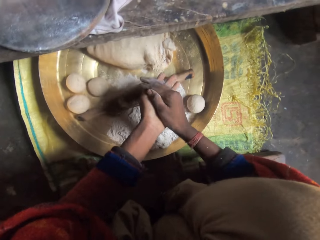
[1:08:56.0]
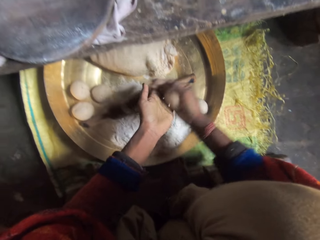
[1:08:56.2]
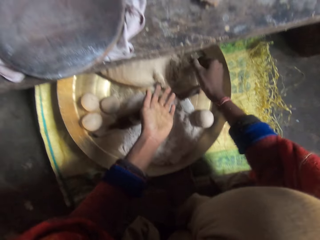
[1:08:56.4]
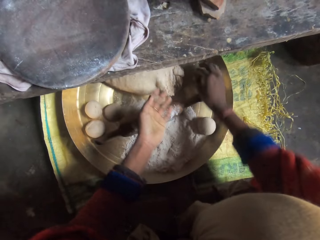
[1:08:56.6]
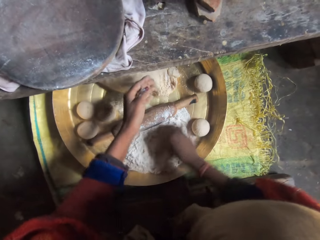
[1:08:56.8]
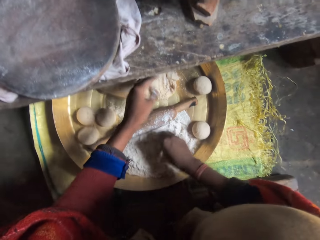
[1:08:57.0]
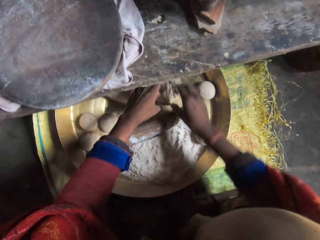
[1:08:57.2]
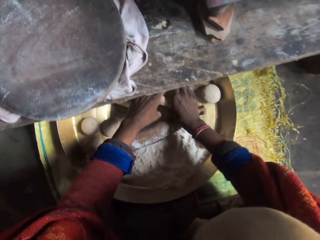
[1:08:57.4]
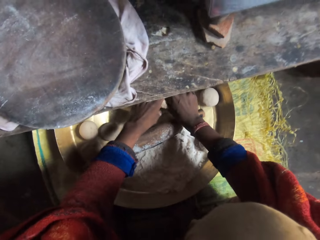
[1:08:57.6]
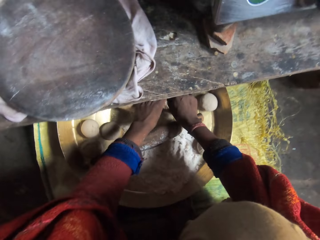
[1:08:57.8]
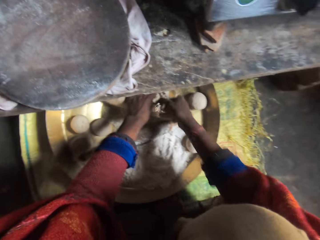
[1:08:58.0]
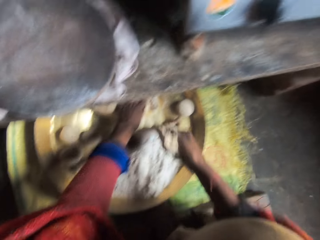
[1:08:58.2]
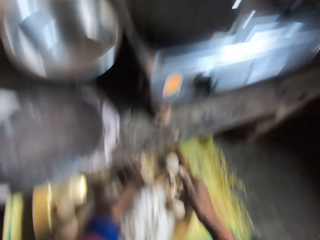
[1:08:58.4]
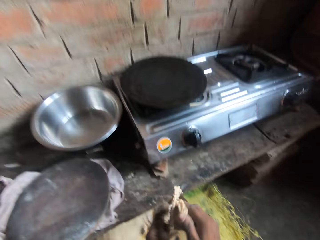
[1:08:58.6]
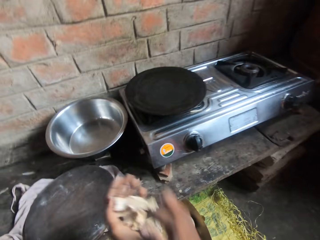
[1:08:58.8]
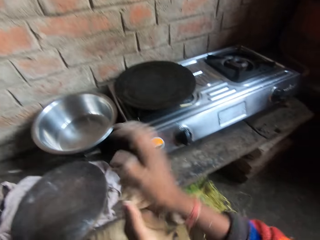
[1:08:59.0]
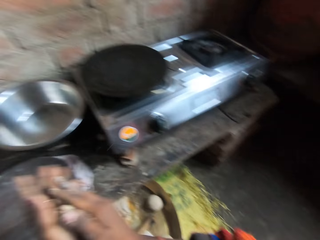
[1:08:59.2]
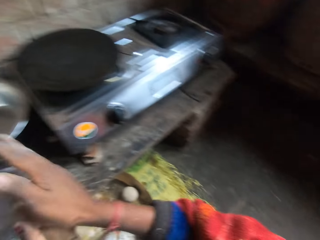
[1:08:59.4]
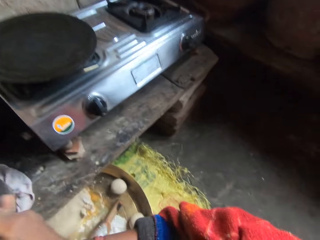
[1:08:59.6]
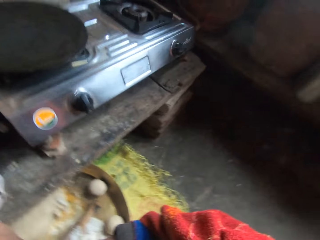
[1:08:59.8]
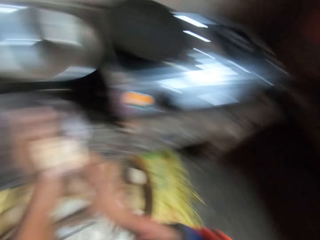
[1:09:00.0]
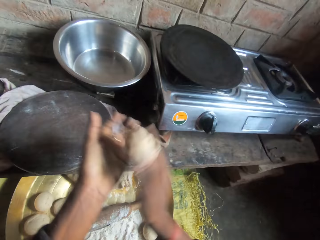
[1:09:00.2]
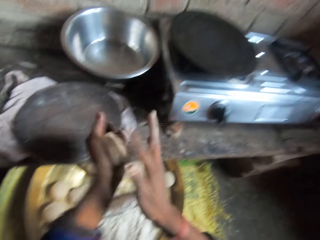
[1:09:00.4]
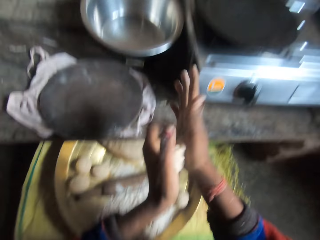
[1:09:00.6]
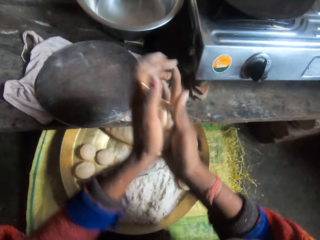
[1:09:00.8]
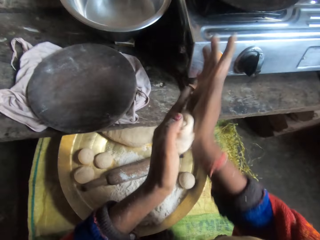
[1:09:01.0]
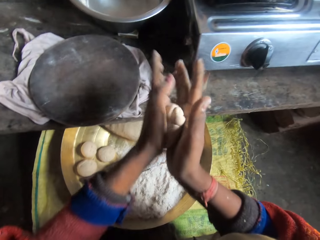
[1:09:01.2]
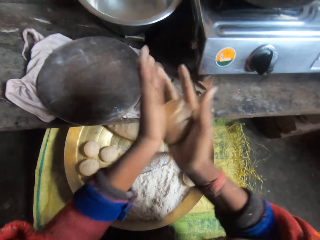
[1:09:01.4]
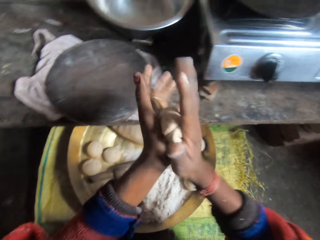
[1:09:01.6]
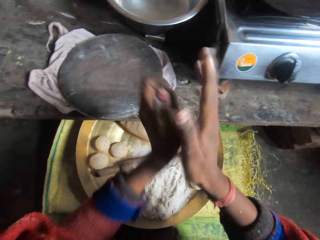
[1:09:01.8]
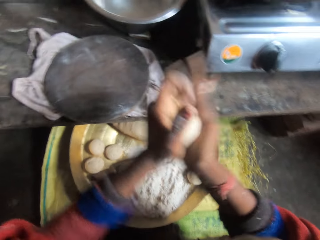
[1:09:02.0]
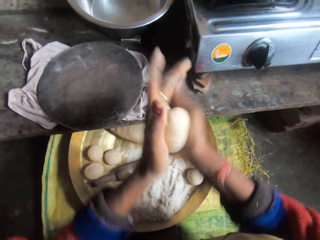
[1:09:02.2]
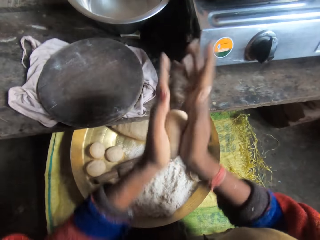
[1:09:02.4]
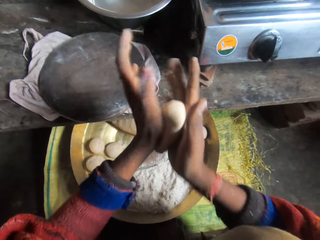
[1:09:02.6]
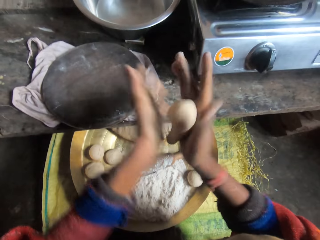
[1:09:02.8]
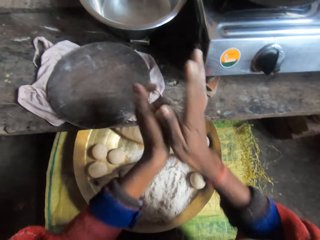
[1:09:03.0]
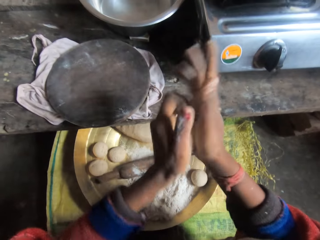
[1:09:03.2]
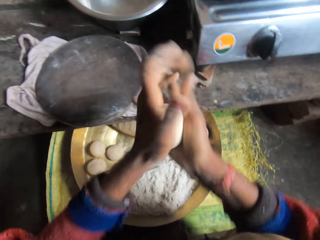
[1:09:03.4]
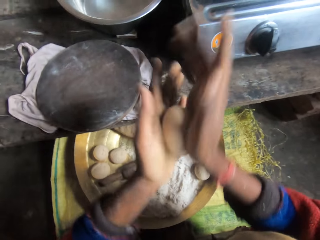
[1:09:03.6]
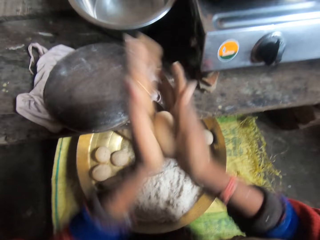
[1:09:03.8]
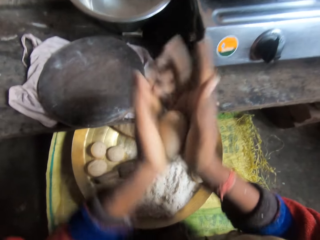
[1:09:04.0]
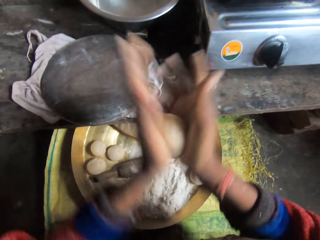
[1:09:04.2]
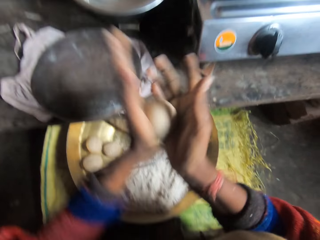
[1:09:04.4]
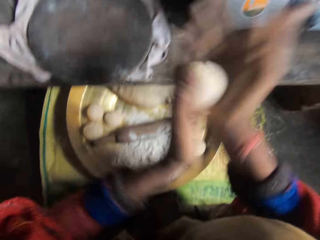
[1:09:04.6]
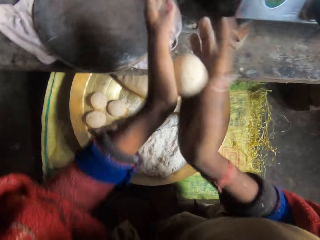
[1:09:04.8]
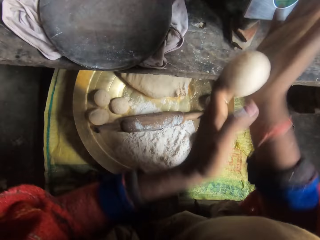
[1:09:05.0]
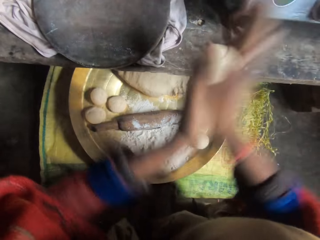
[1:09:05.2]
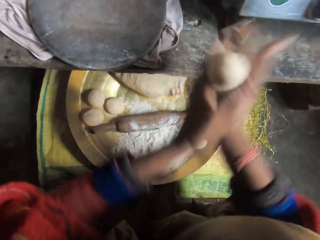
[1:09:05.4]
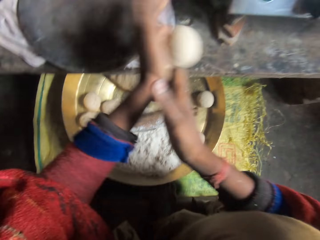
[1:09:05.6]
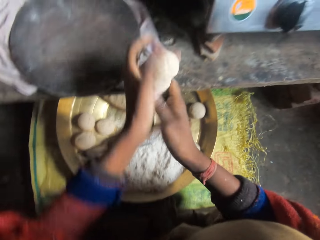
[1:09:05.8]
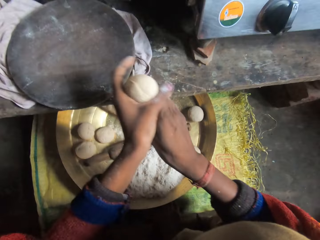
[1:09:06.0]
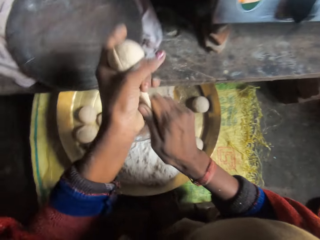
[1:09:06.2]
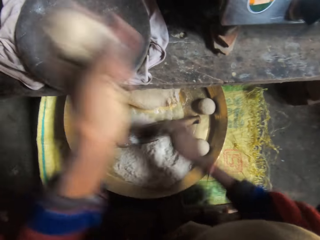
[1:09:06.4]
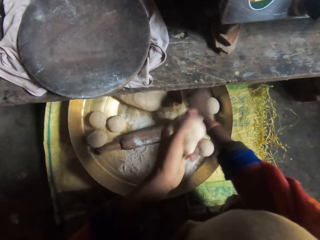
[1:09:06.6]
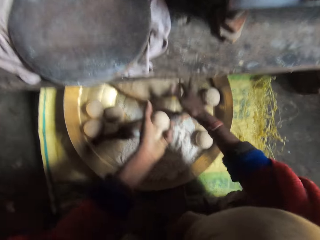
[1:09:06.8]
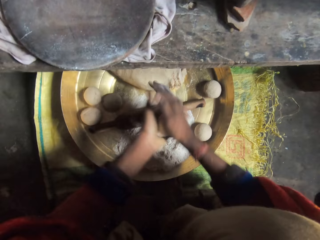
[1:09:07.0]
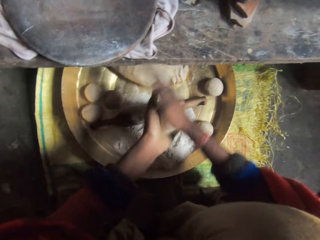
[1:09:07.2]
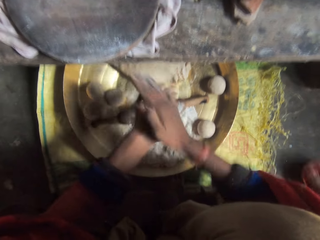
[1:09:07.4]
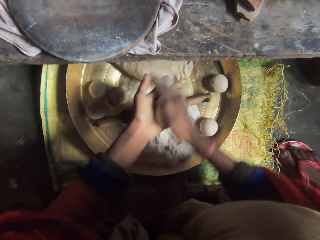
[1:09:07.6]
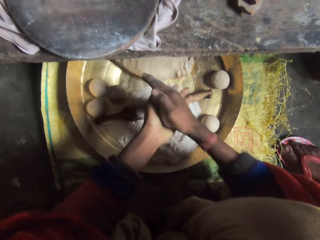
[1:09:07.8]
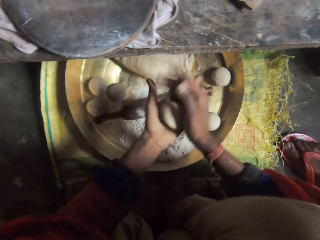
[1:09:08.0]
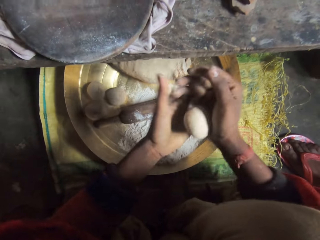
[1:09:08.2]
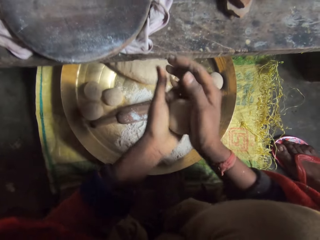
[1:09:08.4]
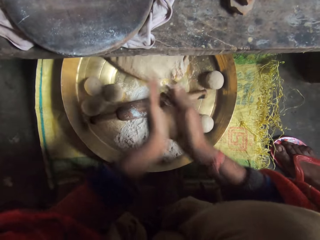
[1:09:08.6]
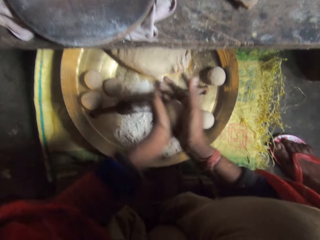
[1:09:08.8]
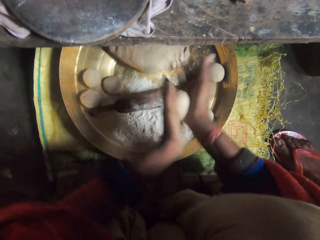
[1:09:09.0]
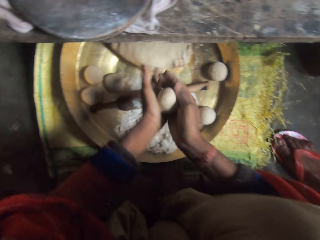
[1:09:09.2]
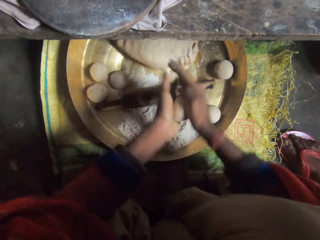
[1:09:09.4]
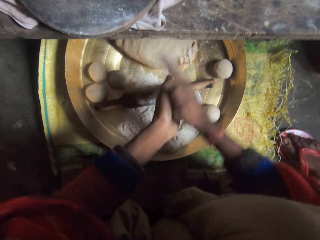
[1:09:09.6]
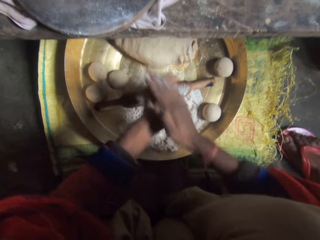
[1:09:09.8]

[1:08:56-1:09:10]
The camera wearer drops the rolled dough on the tray. She molds a piece of dough with flour with her hands. She cuts the dough from the tray. She rolls the dough. She cuts the dough. She puts the dough on the dough. She rolls the dough.

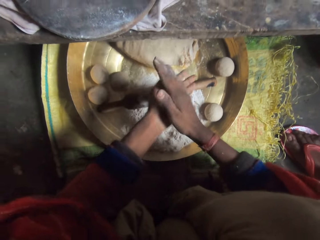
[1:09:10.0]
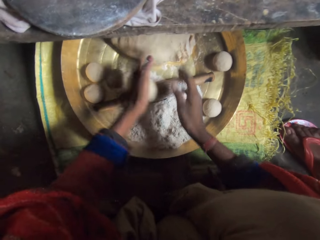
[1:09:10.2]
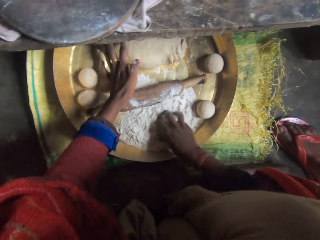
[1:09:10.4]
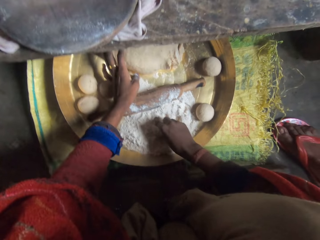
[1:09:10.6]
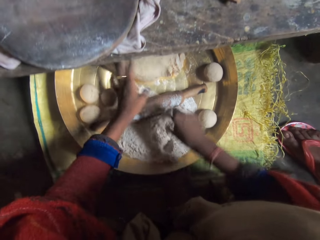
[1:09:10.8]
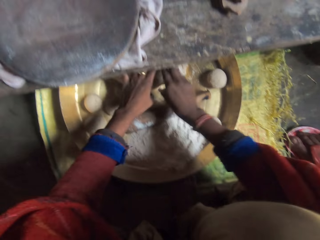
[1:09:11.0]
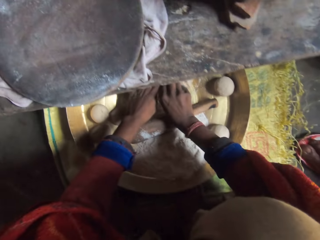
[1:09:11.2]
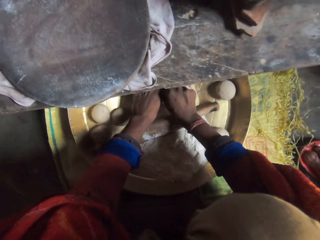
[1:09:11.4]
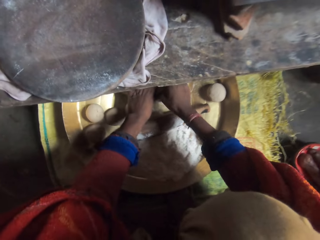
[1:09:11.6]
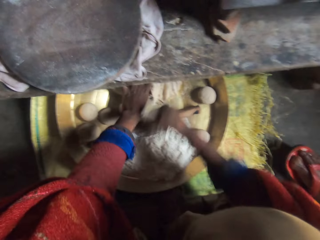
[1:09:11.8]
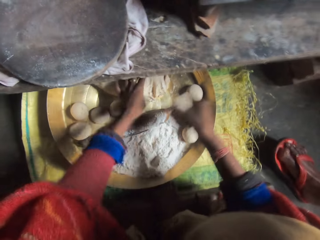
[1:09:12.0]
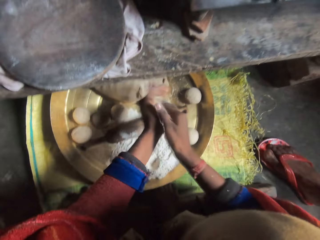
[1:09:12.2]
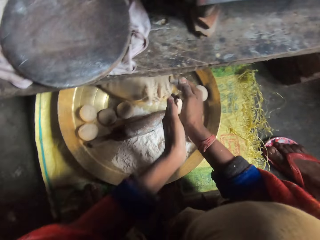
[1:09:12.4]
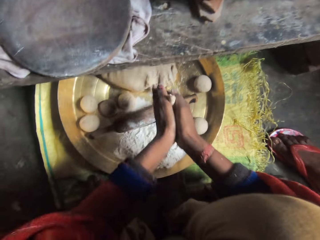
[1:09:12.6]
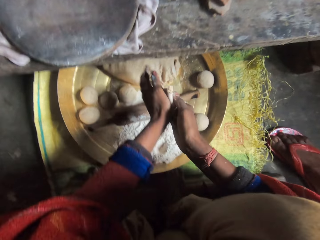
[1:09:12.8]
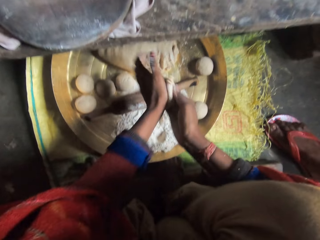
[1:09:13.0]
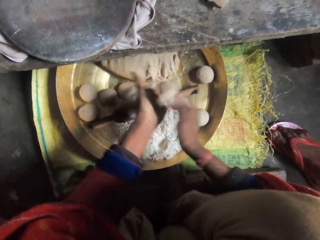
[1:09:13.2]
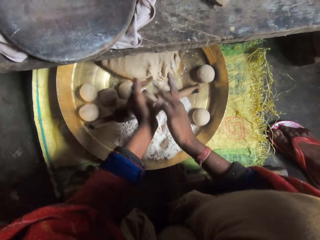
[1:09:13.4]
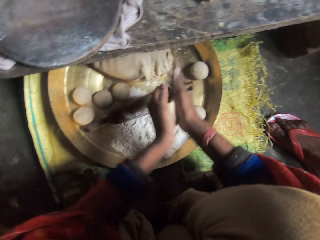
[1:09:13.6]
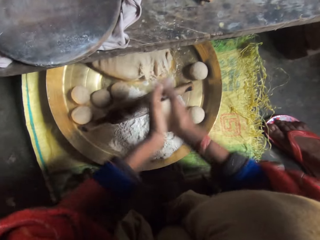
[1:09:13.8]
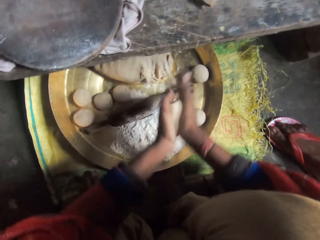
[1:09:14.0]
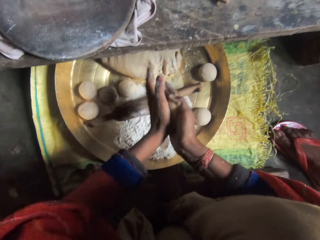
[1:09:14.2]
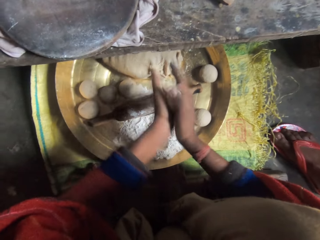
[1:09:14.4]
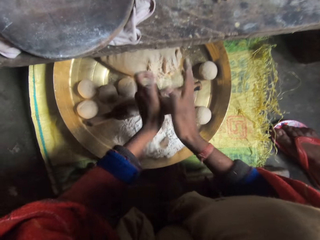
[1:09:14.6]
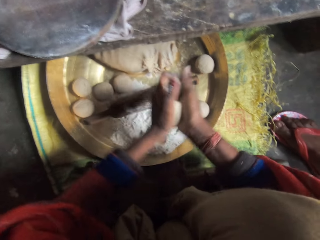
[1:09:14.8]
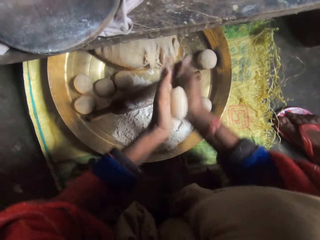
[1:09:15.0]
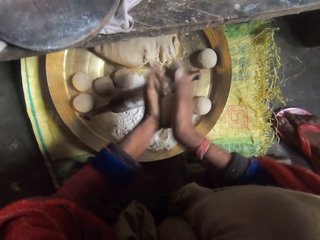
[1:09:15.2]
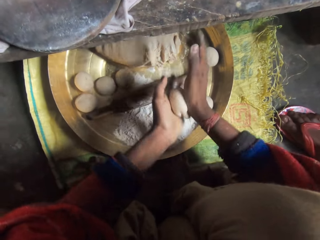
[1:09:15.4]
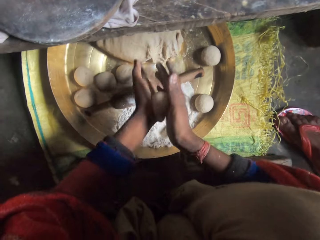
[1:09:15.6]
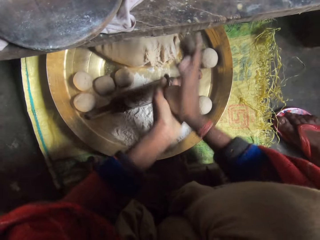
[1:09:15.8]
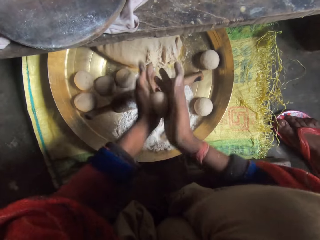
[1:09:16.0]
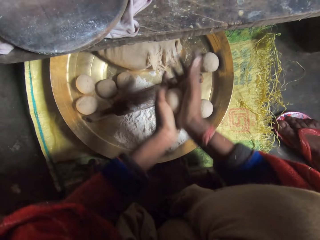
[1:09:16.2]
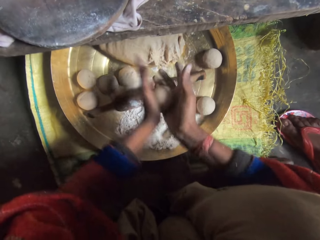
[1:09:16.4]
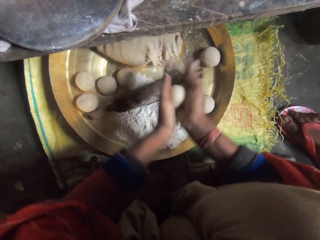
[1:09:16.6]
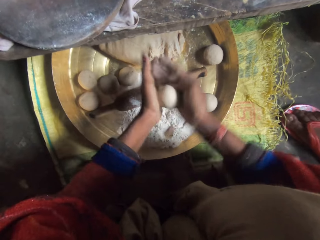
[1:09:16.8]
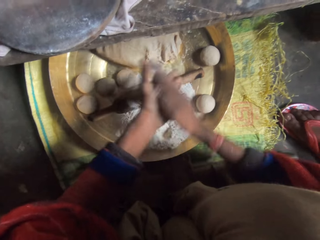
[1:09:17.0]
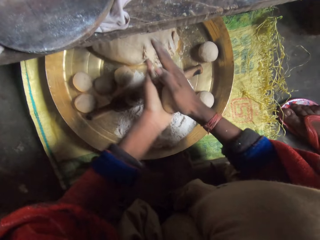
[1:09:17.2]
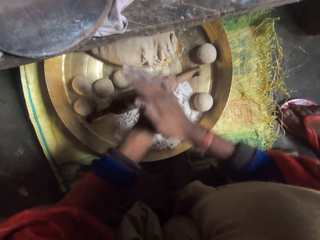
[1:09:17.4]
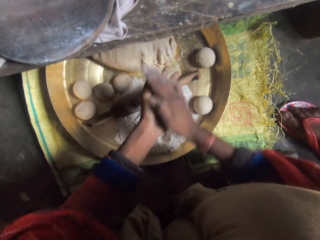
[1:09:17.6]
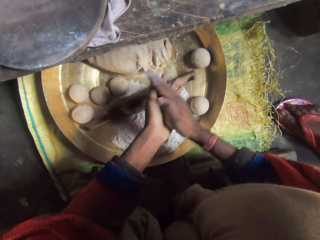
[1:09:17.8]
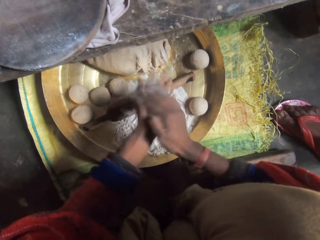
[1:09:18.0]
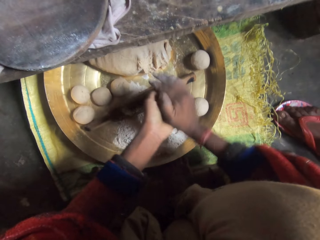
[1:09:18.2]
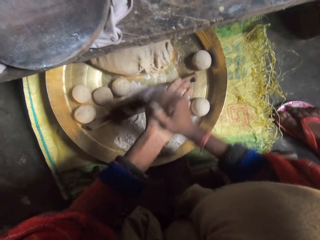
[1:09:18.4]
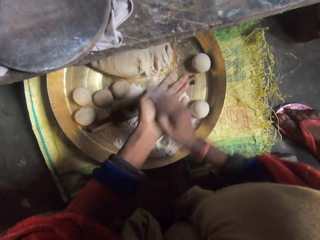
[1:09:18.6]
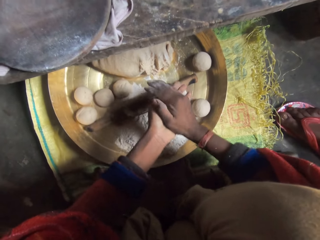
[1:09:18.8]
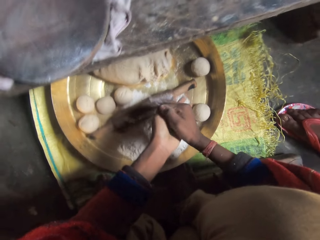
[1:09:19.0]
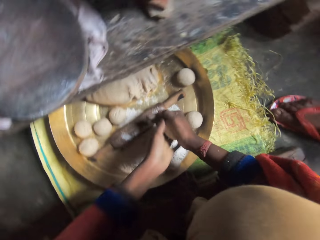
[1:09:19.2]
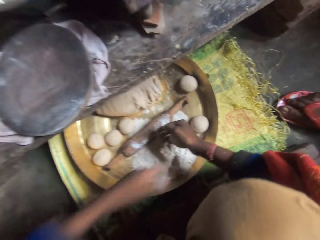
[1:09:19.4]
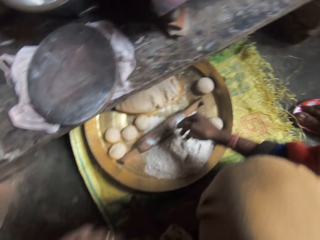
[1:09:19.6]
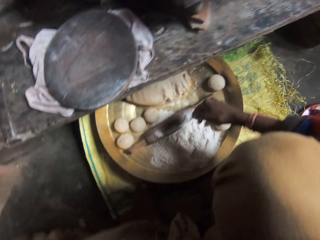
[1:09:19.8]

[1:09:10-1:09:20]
The camera wearer drops the rolled dough on the tray. She molds a piece of dough with flour with her hands. She cuts the dough from the tray. A person stands next to the camera wearer. The camera wearer rolls the dough.
